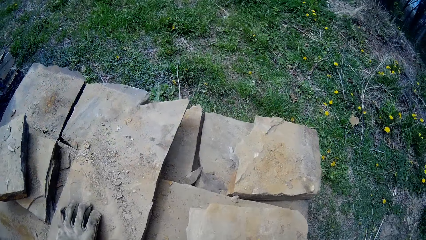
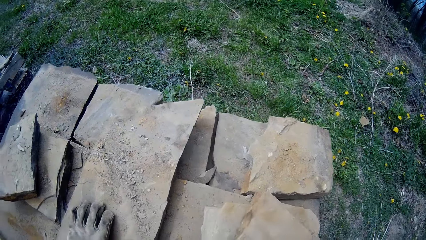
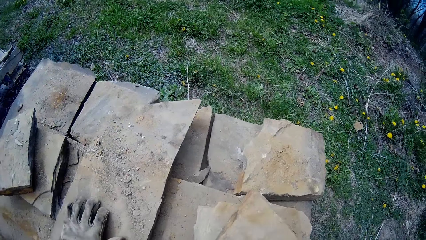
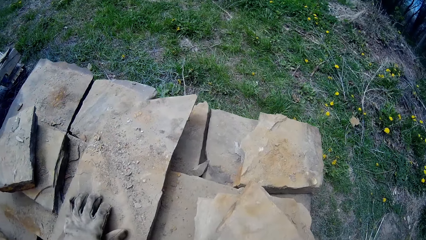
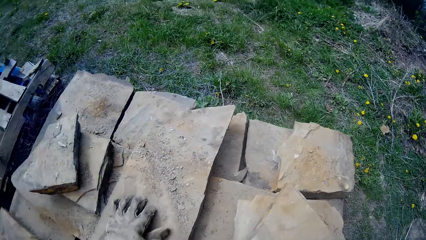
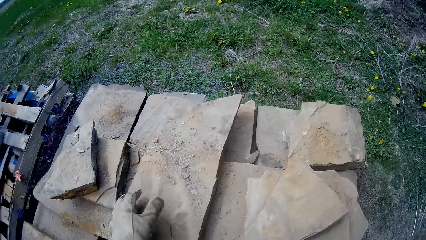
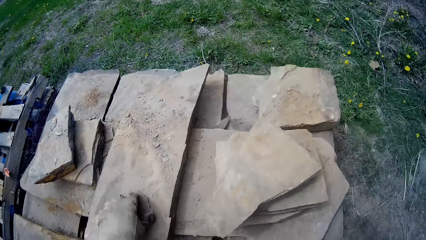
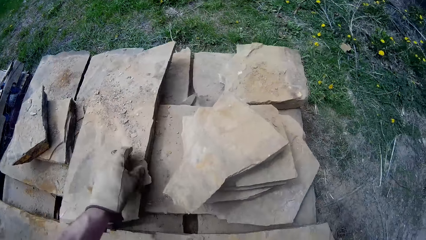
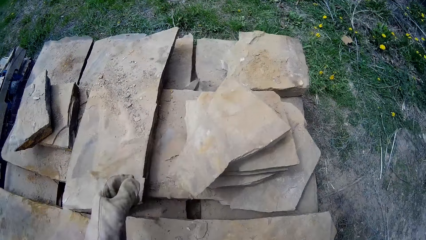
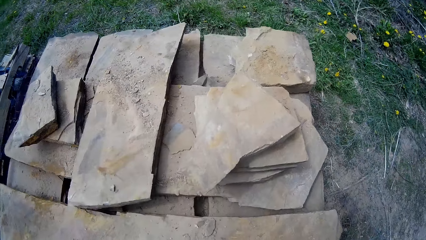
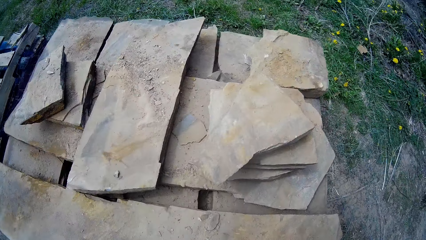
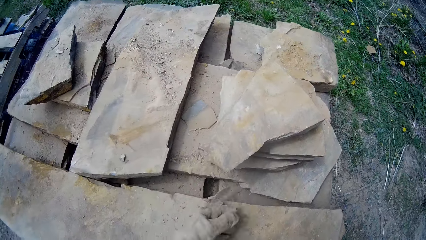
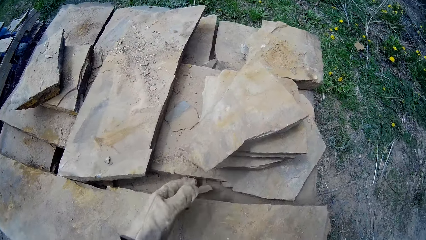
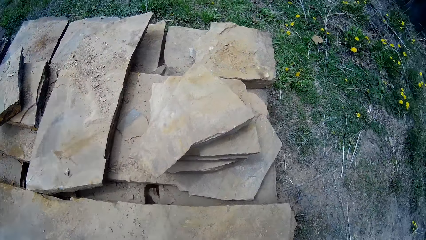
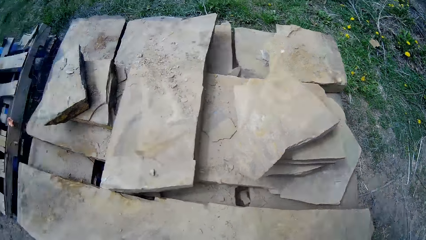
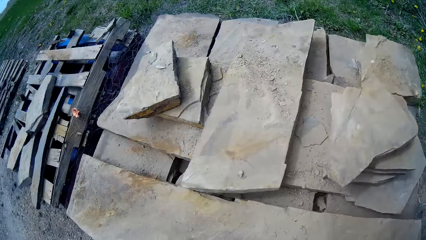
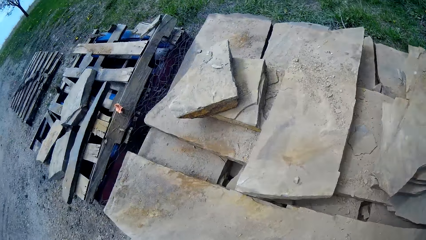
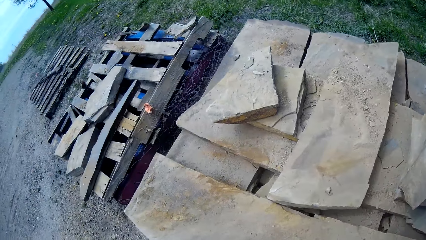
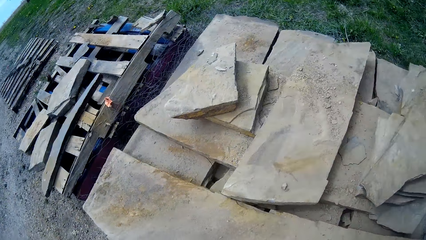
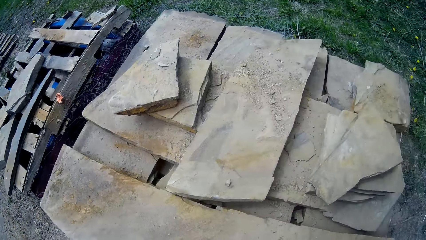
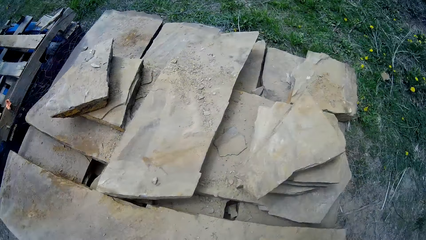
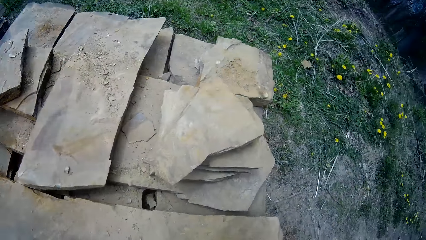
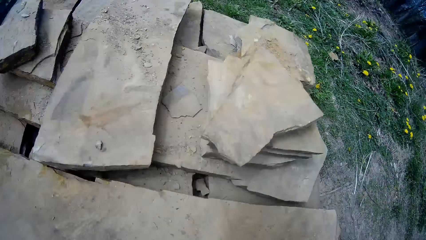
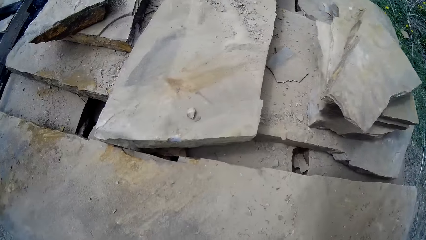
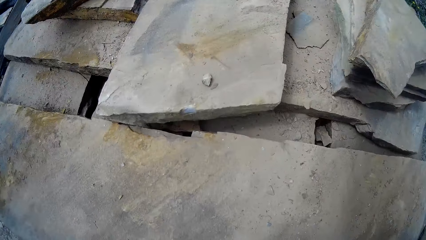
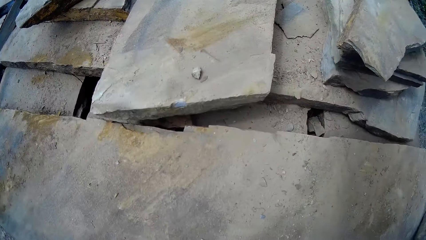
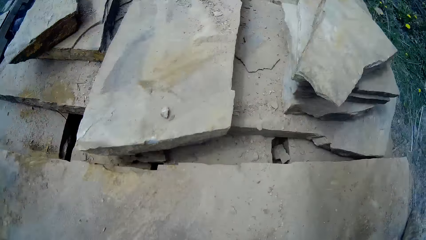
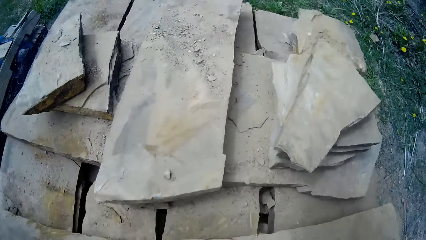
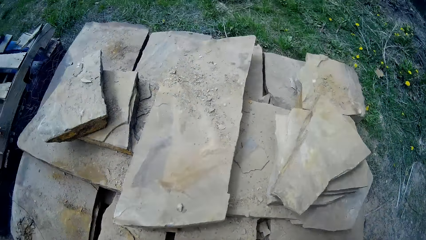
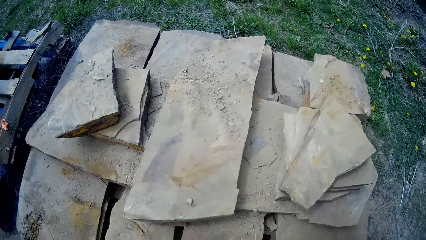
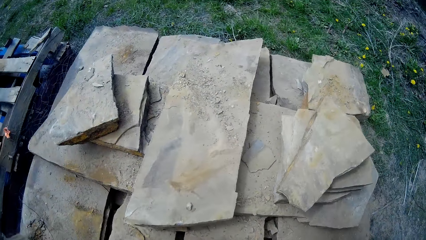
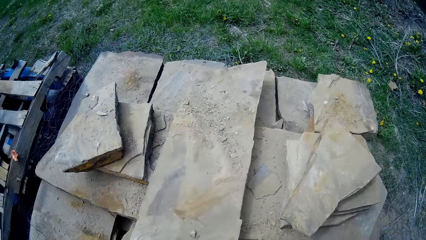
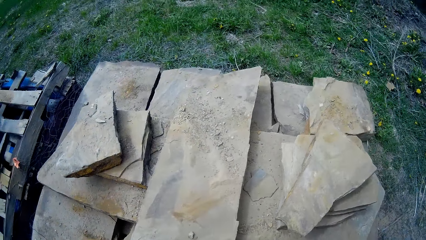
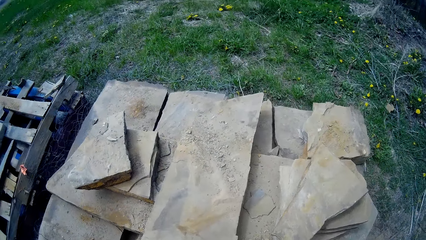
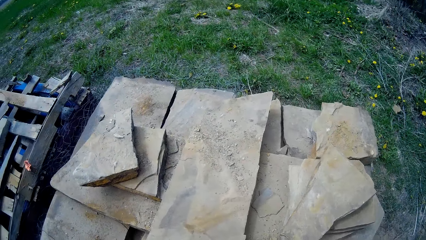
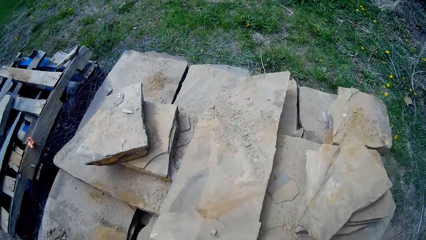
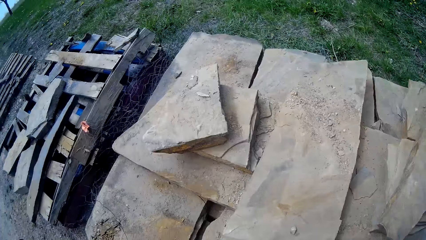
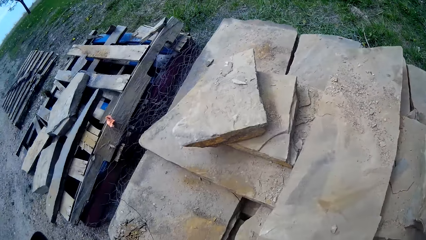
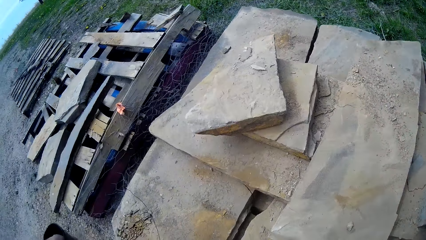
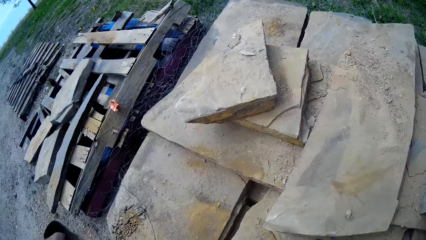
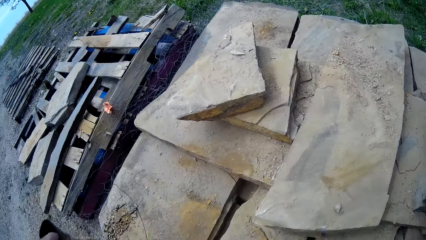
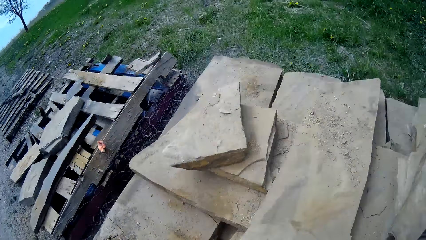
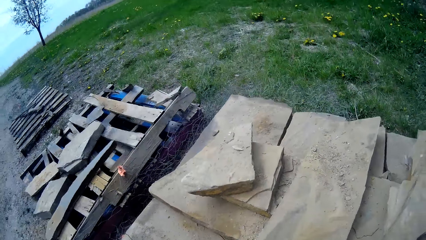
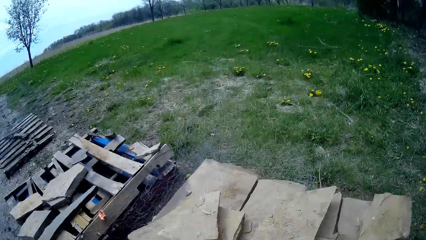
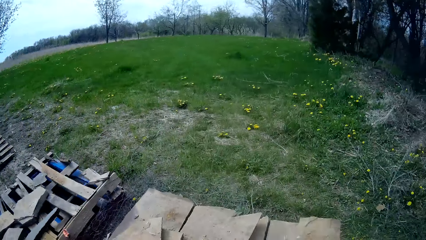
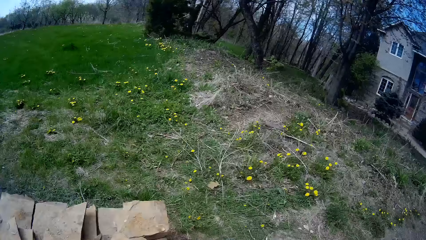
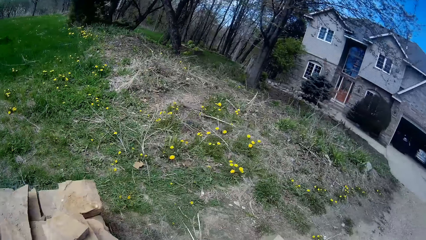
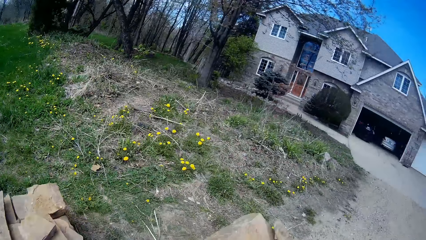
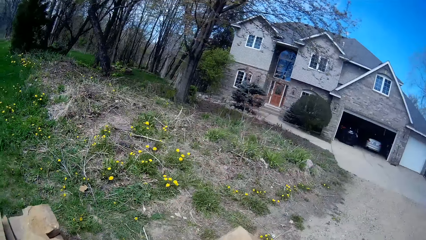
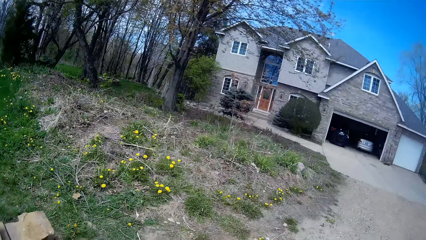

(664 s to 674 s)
The camera wearer places a slate on the right side of the pile of slates with his right hand. He pushes a little slate on top of the pile of slates with his left hand. He throws a little slate to the top of the pile of slates with his left hand. He bends towards the pile of slates. He carries a slate from the top of the pile of slates with both hands. He picks up the marble. He stands up and walks around the compound.
